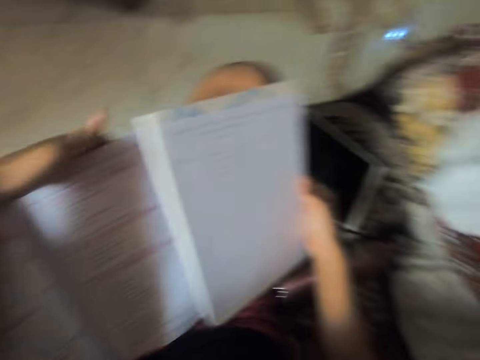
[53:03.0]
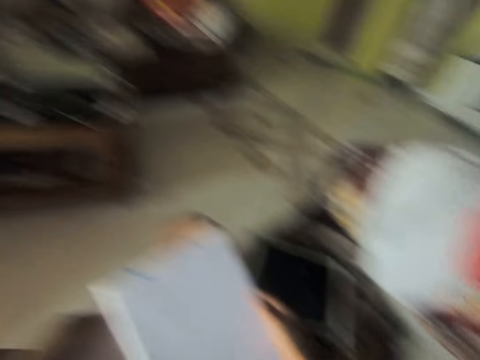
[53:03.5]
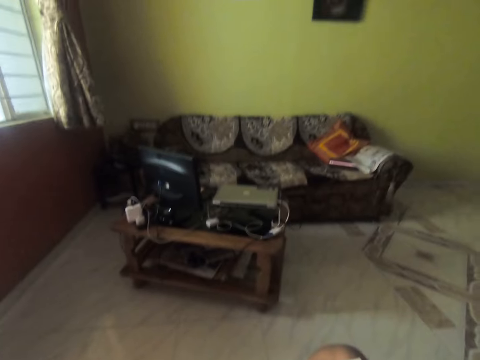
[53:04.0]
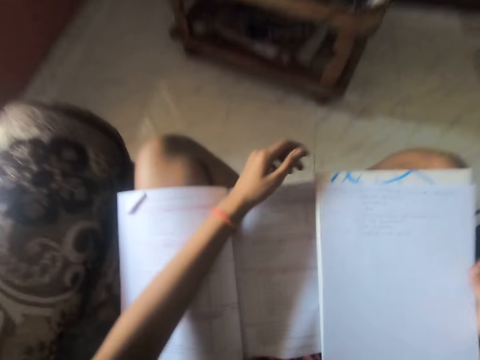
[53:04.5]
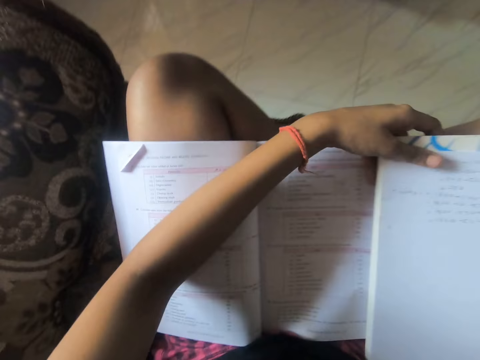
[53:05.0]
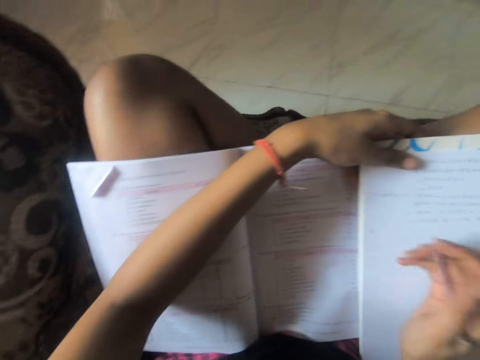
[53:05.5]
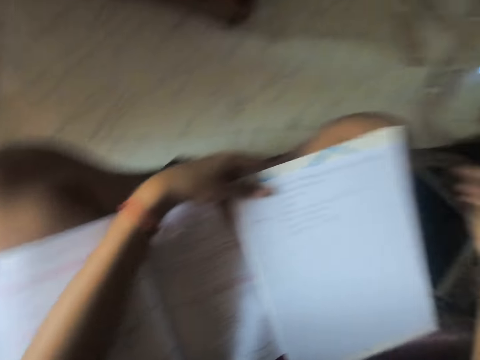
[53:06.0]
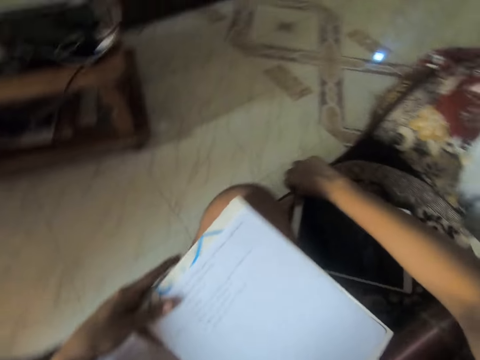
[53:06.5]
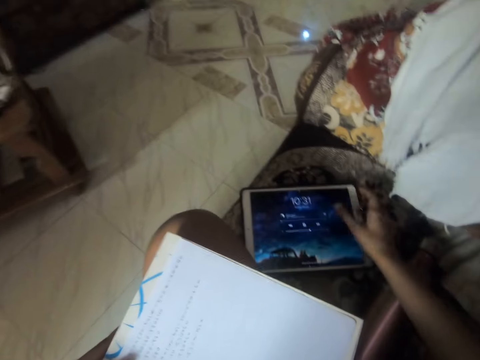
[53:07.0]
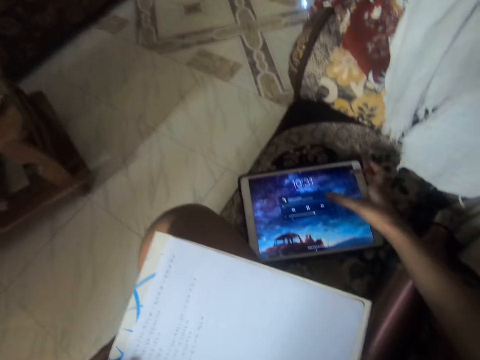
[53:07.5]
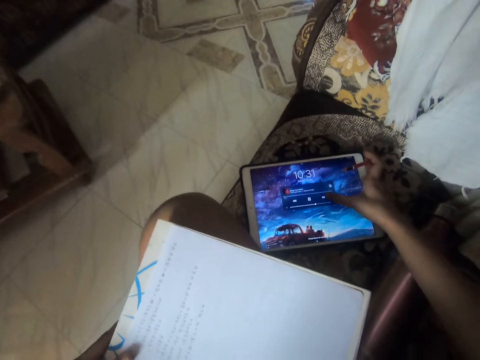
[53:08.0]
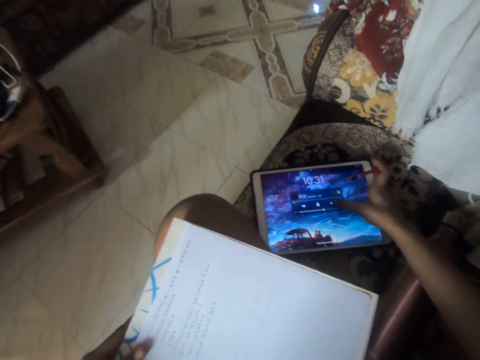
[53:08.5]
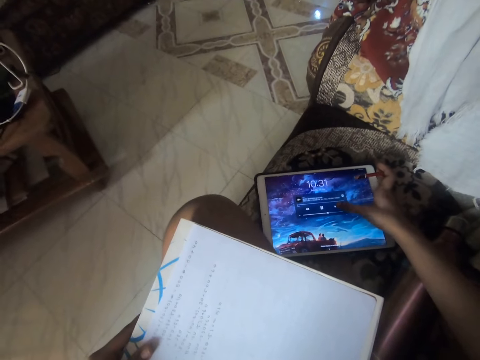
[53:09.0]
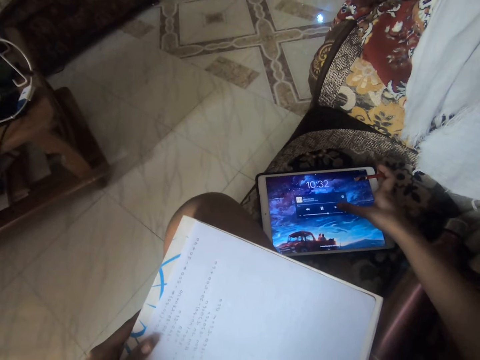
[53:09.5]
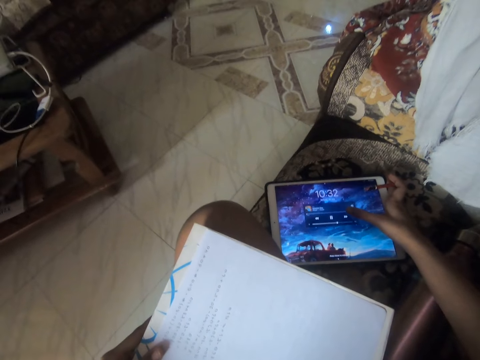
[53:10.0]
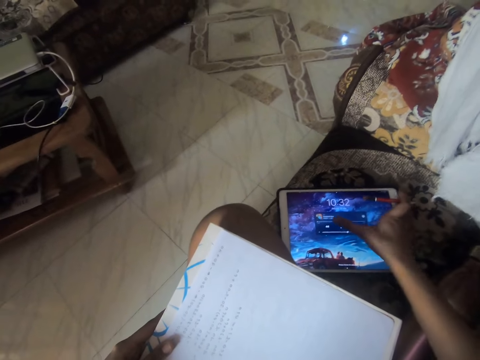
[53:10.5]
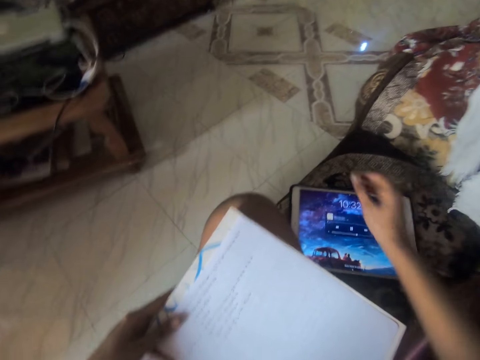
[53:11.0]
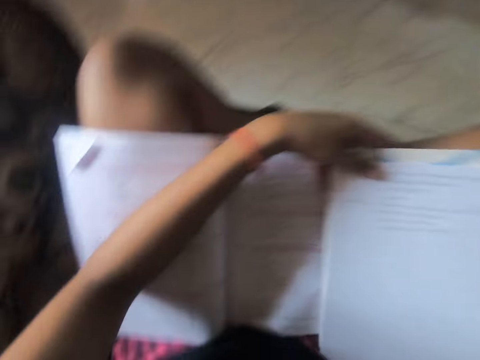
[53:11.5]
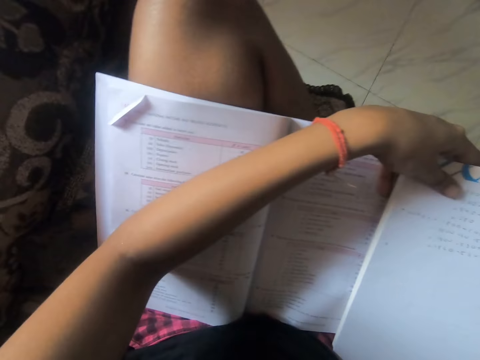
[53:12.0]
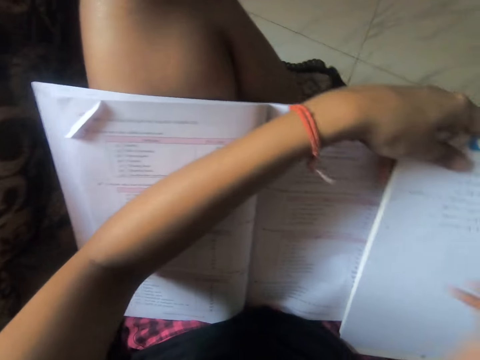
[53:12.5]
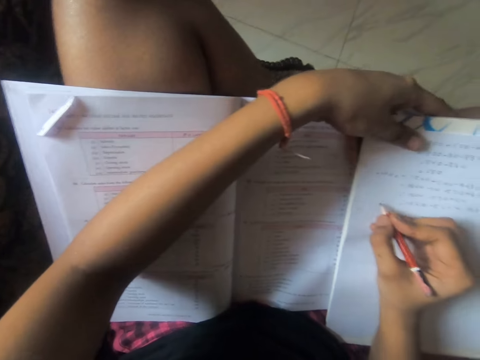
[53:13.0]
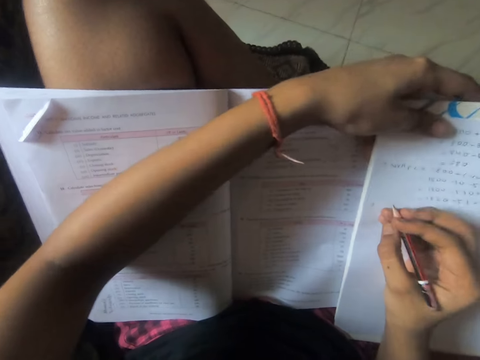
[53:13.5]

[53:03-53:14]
The camera wearer looks around the house. They operate the tablet on the sofa. They put on their tablet. They look around the house. They take the pencil.

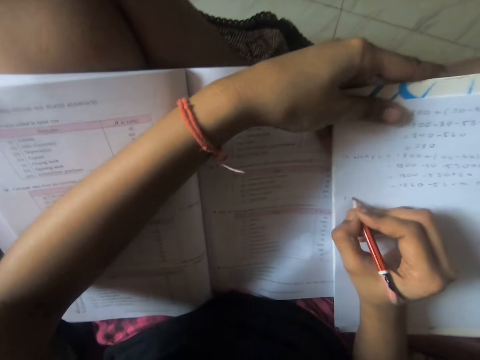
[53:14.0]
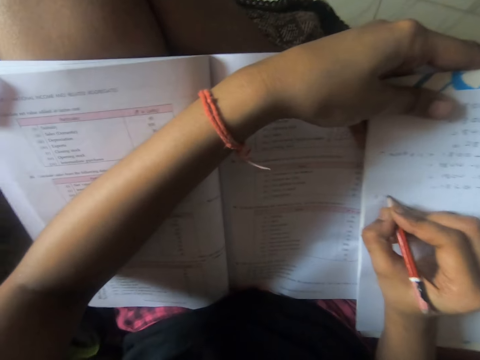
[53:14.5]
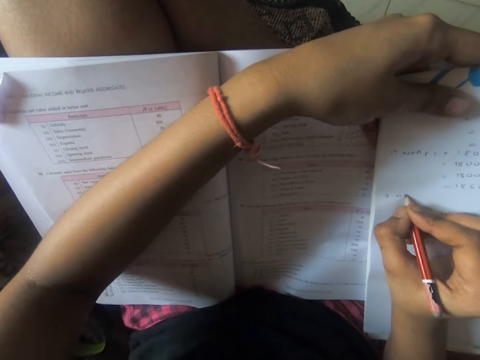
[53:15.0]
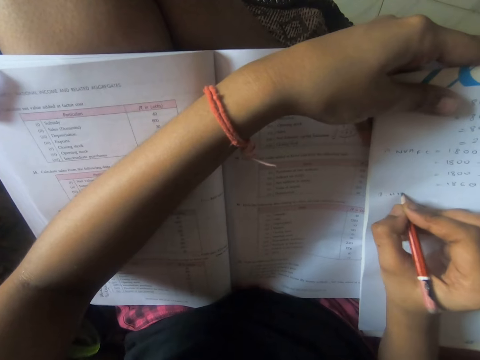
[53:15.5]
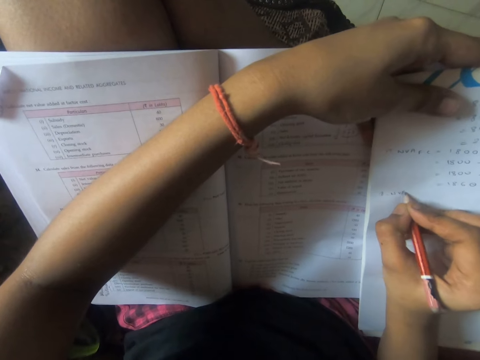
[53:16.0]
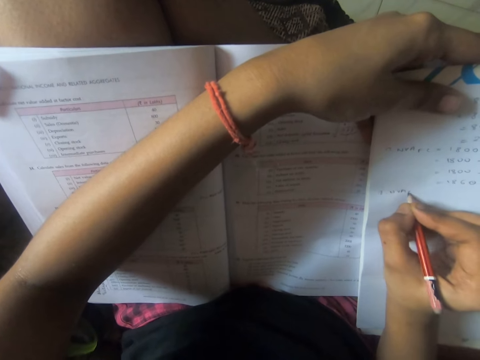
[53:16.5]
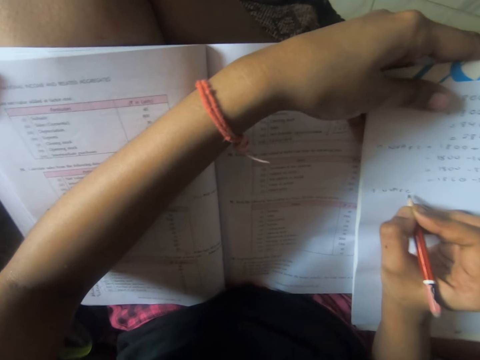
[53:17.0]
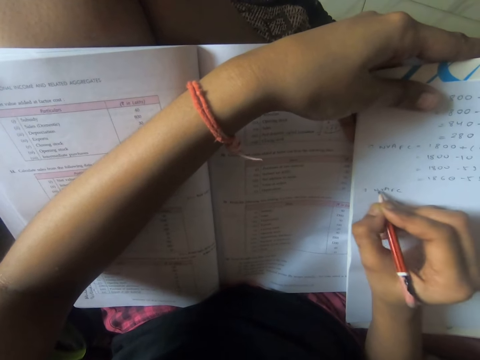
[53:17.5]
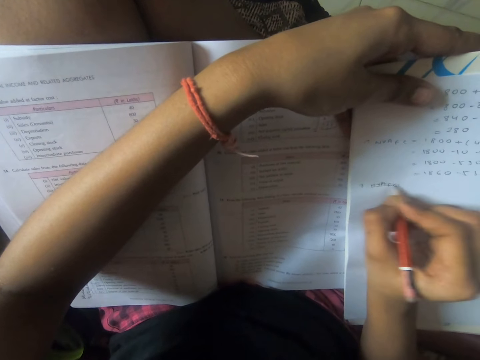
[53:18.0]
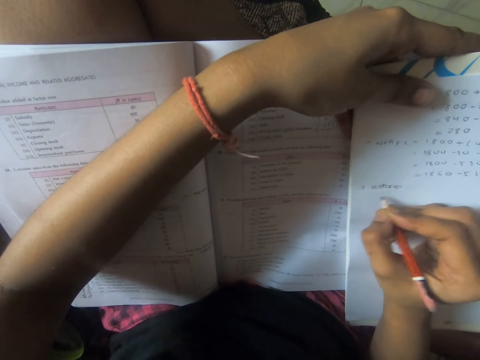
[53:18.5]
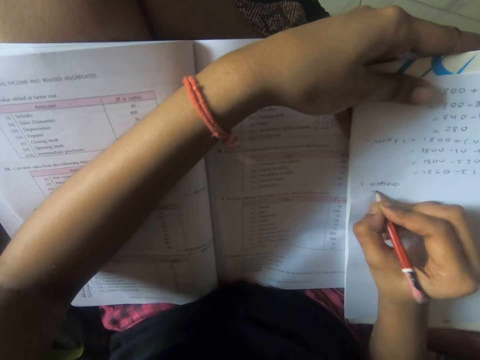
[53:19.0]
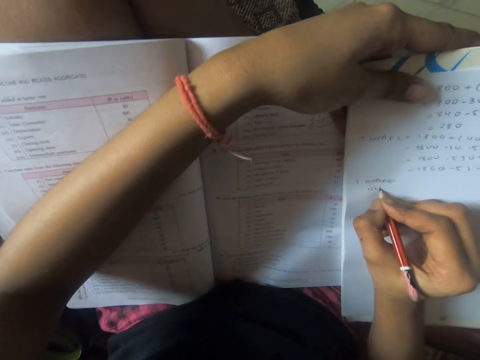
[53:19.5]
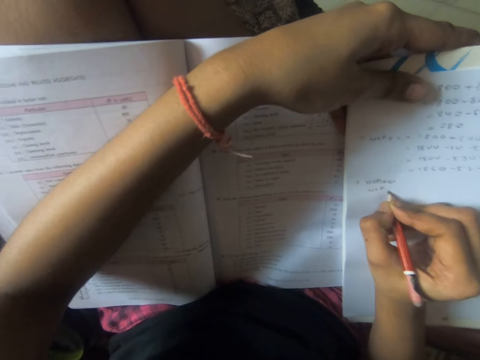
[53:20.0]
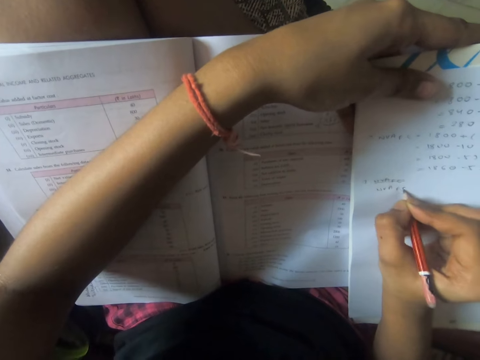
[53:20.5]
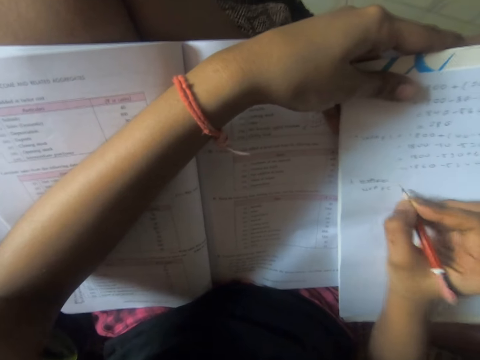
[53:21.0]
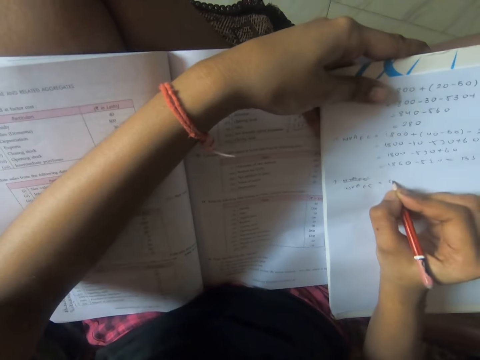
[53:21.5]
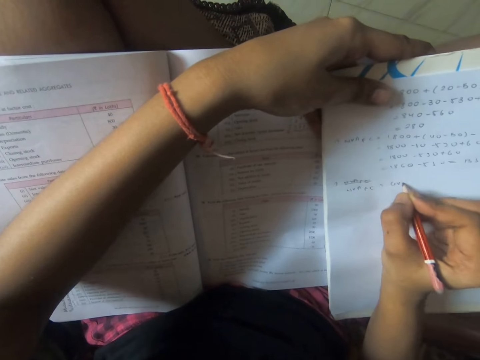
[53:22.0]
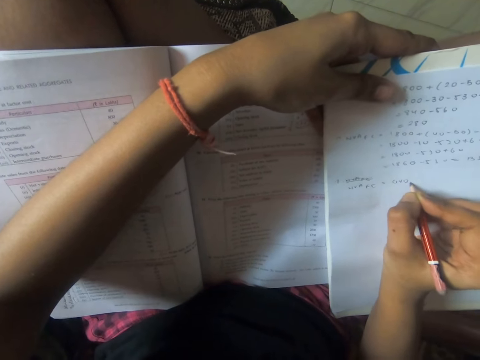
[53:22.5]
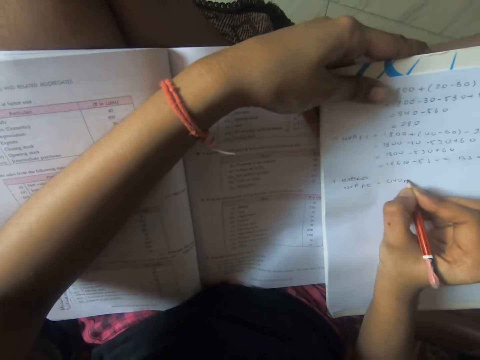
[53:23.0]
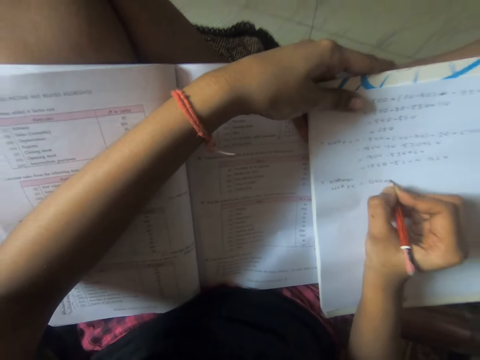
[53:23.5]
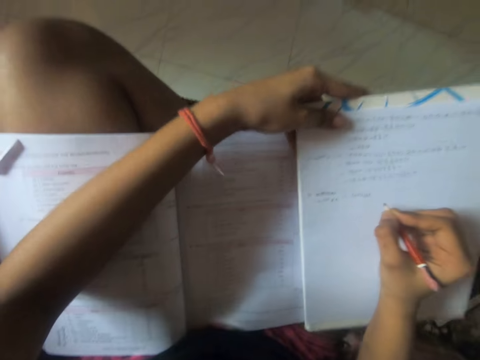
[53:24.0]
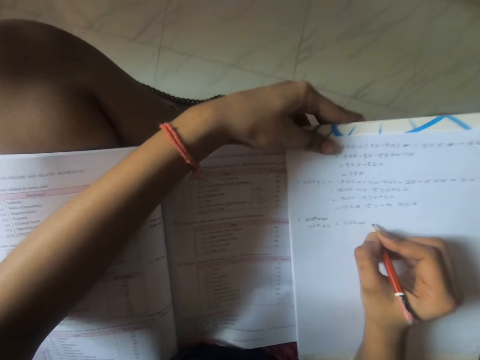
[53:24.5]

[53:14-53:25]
The camera wearer writes on the book or paper with the pencil. They cross in the word. They write on the paper.

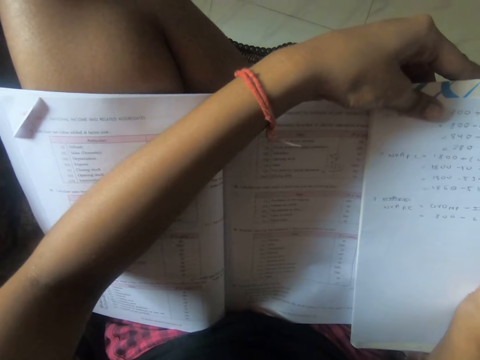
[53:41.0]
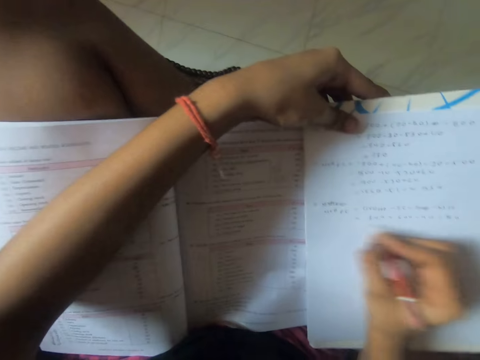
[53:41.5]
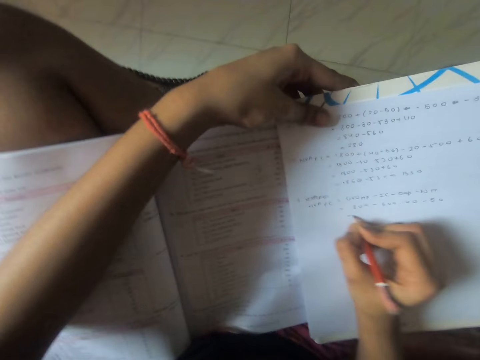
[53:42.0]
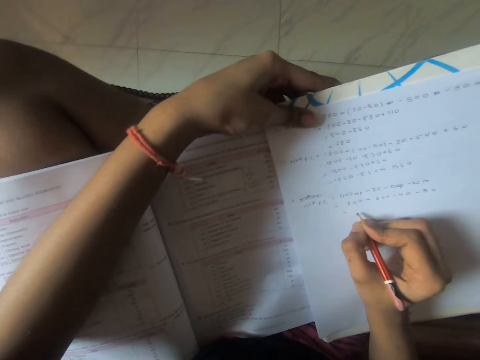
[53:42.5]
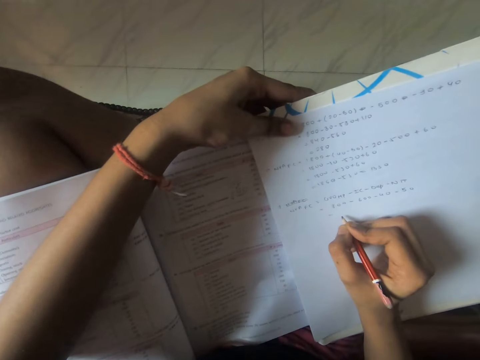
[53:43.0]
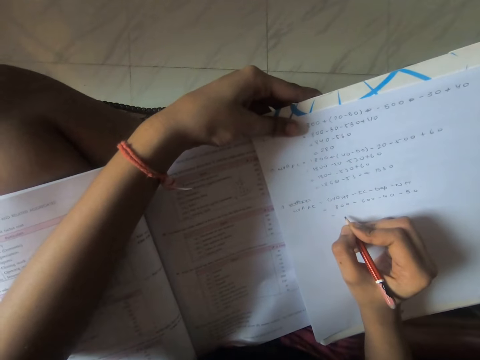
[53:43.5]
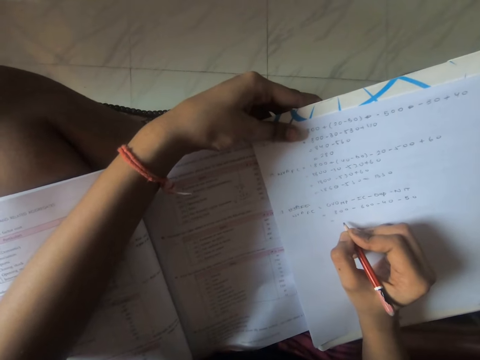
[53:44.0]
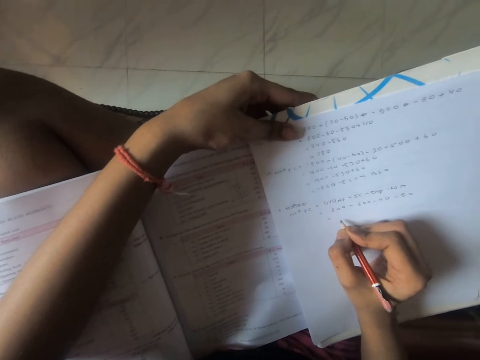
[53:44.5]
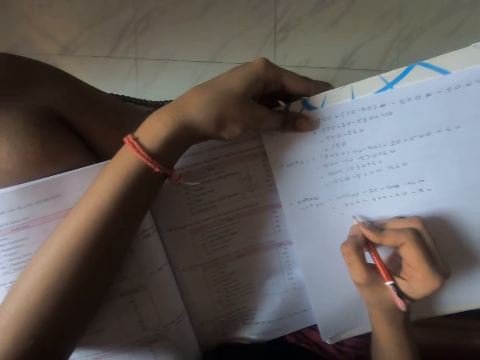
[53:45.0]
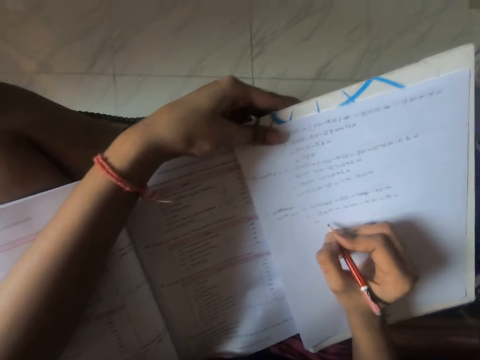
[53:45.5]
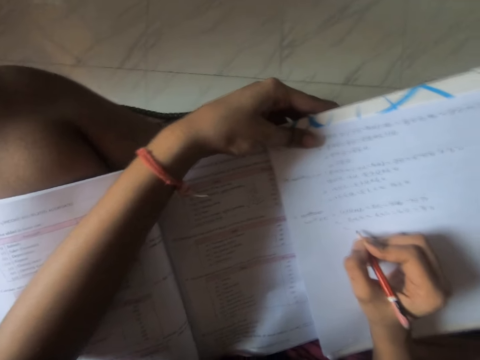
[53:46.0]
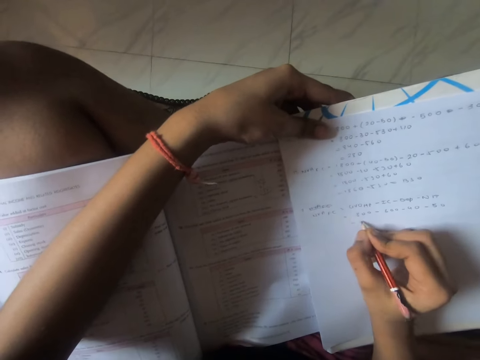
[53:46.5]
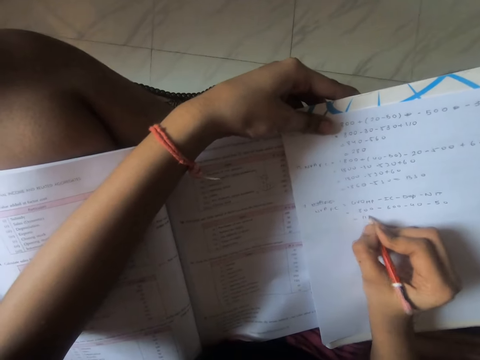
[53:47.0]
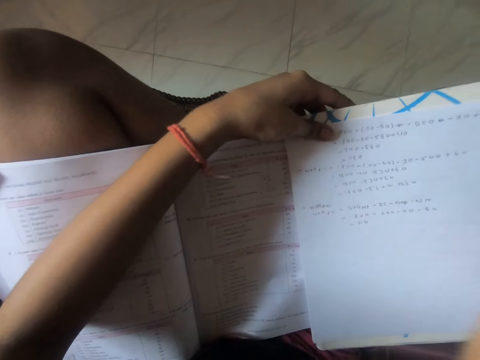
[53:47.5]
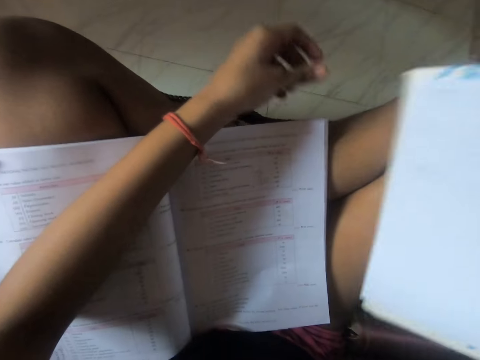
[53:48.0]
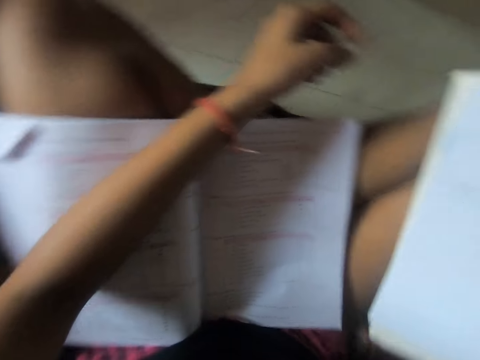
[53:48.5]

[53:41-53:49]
The camera wearer sings a song. They write on the paper.
